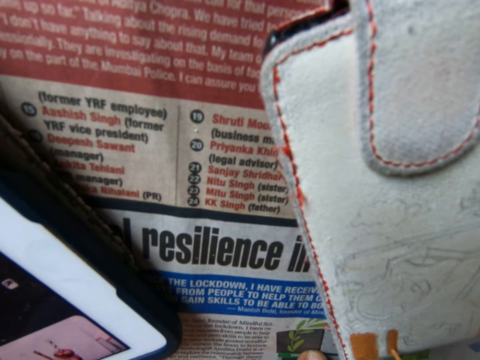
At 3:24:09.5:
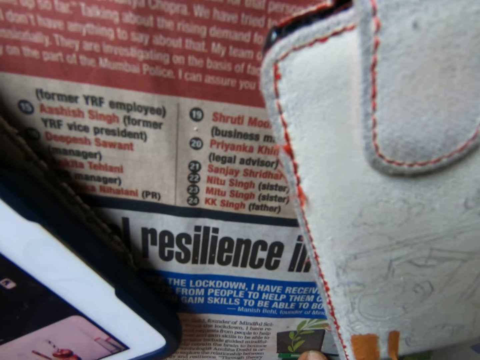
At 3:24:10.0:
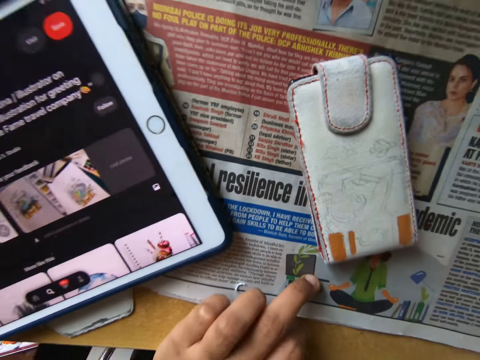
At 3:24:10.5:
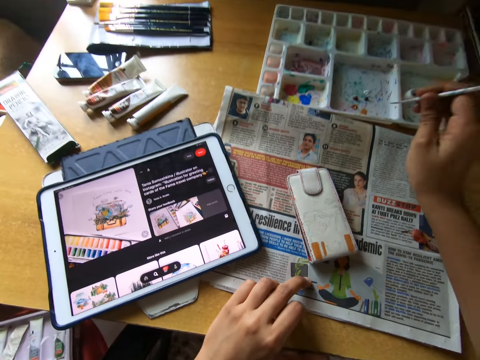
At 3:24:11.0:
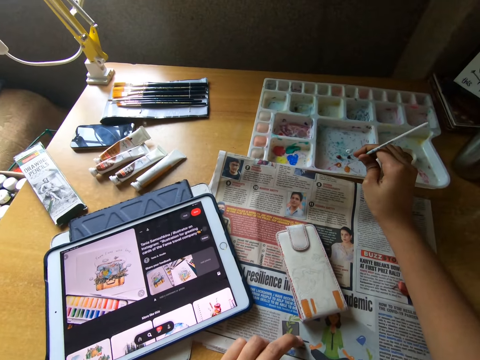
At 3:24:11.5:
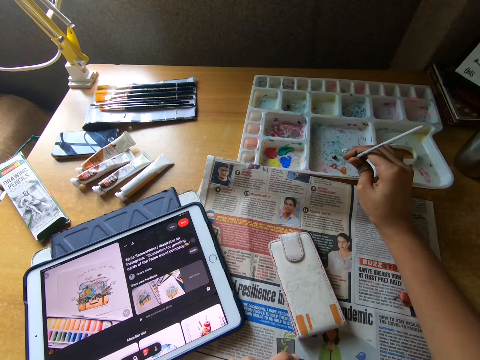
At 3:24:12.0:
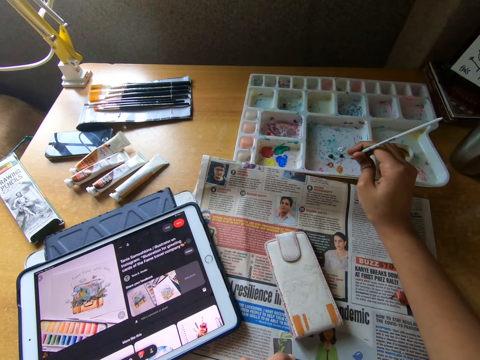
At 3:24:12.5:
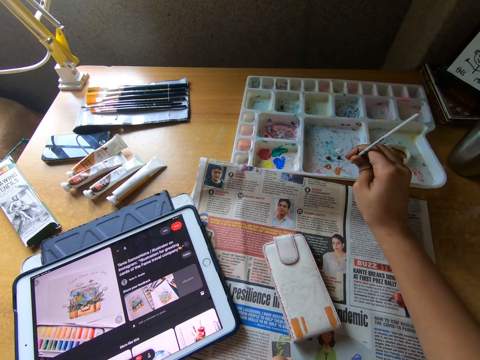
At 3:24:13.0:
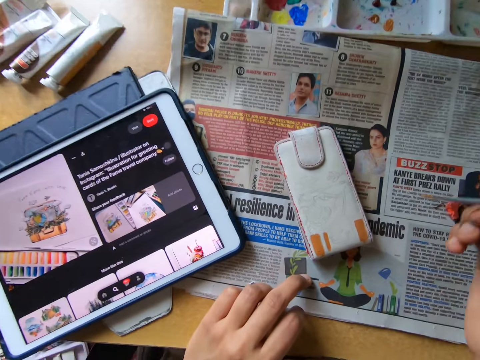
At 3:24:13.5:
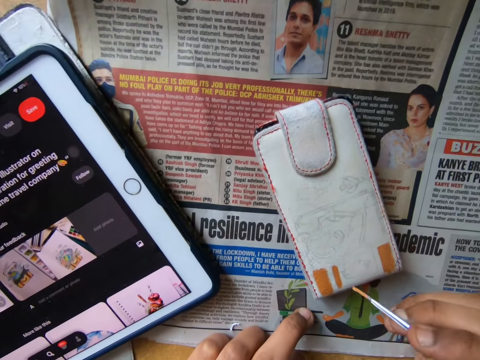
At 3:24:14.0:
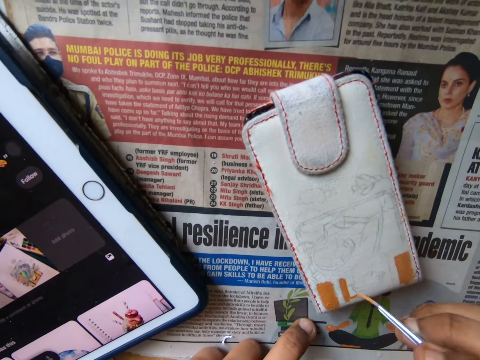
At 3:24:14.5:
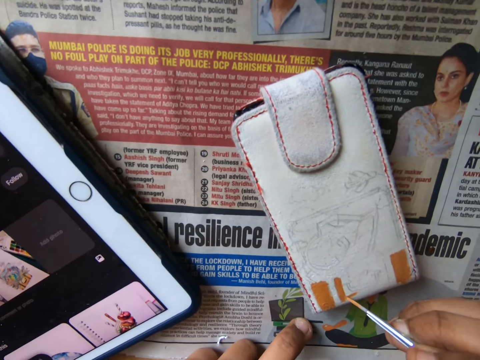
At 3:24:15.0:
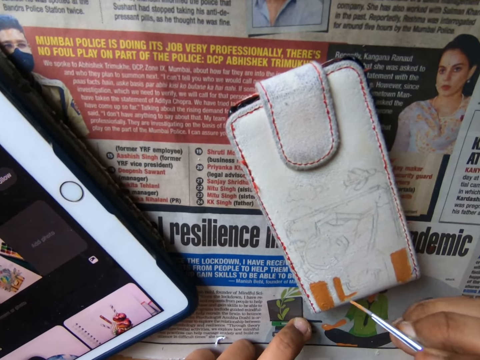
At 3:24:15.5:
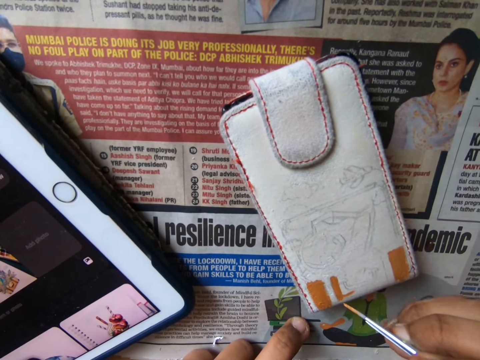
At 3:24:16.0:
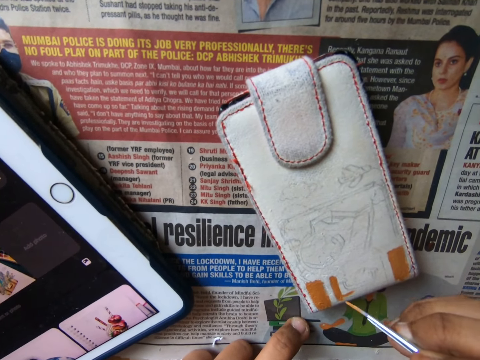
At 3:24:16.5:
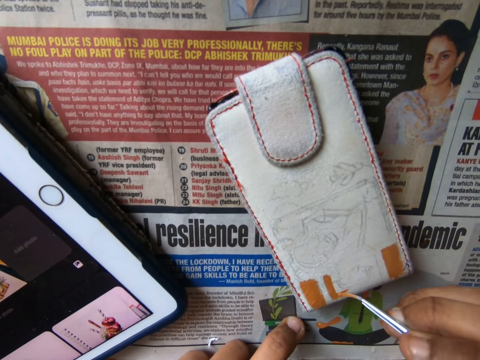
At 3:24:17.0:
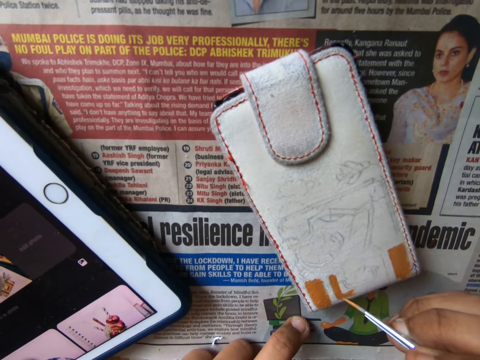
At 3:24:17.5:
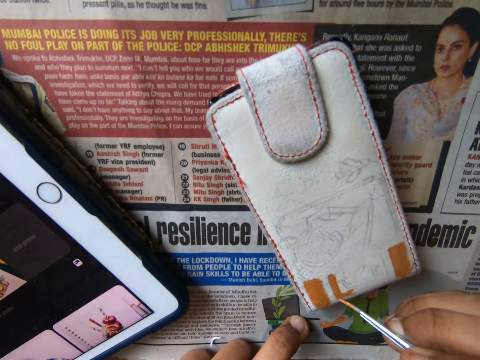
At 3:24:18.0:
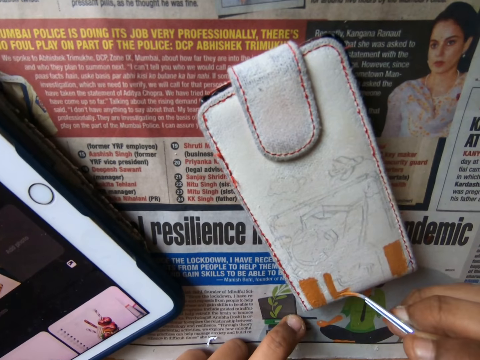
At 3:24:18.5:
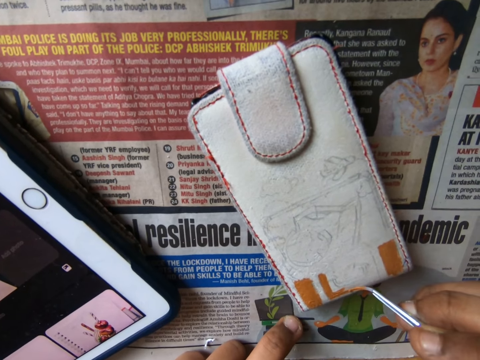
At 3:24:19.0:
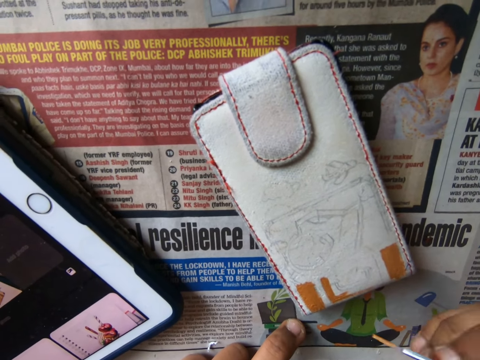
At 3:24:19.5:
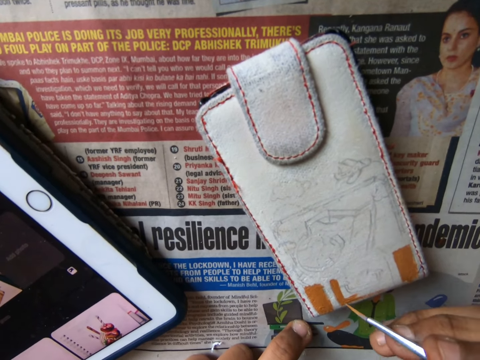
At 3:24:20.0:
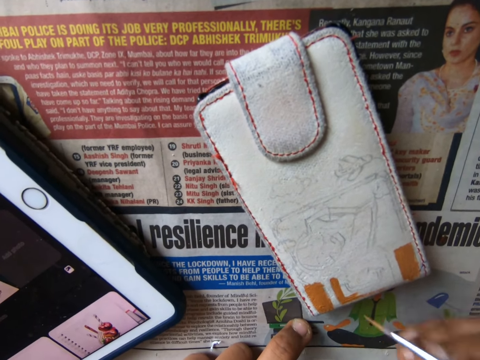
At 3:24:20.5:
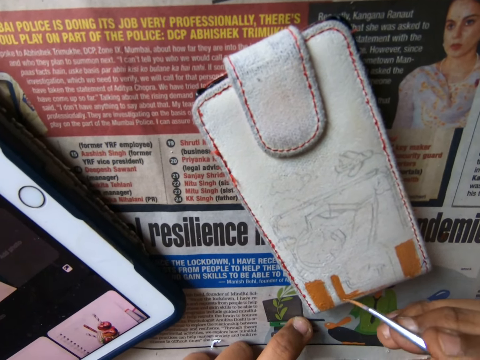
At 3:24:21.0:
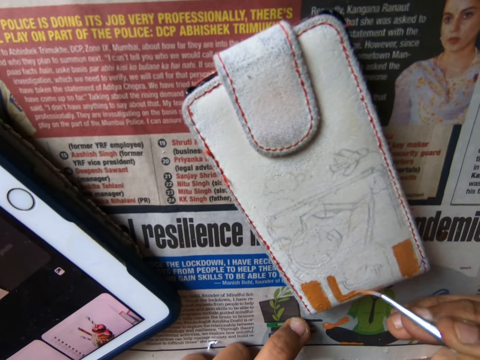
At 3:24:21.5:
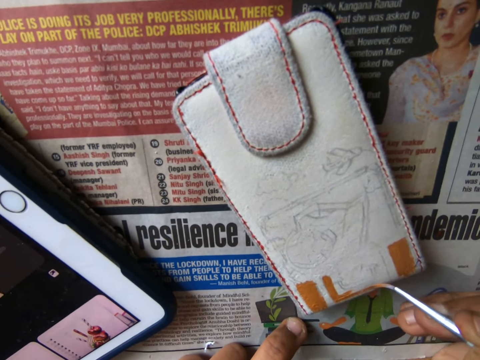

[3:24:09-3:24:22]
The camera wearer looks around. They dip the painting brush into the paint on the painting pallet. They paint the wallet on the table with the painting brush.

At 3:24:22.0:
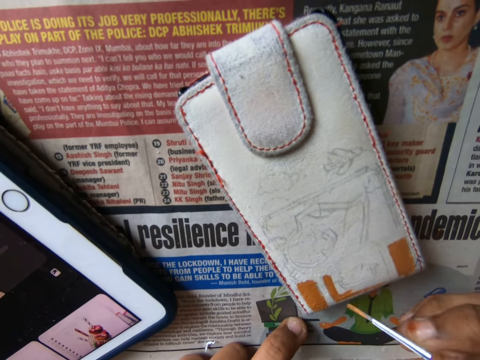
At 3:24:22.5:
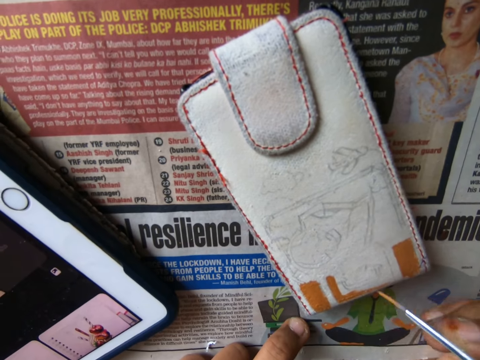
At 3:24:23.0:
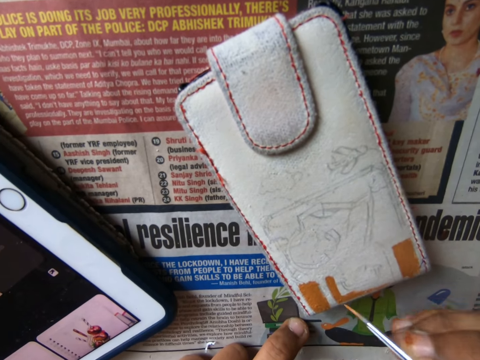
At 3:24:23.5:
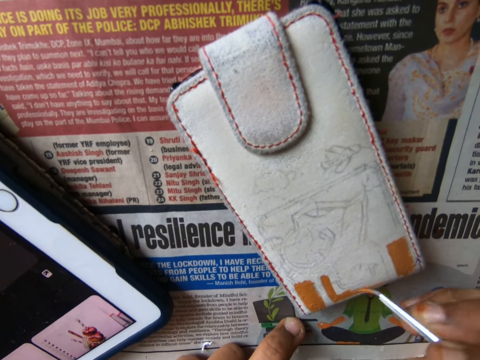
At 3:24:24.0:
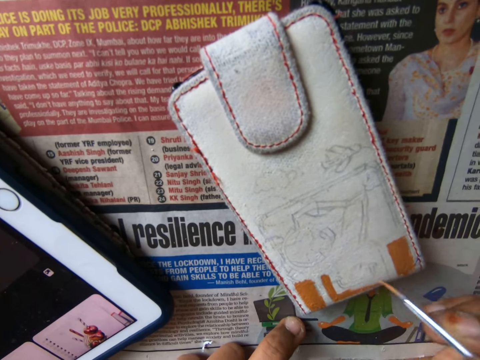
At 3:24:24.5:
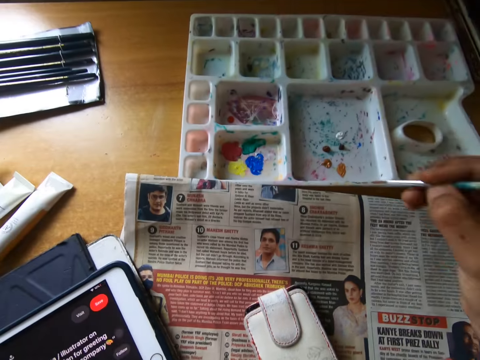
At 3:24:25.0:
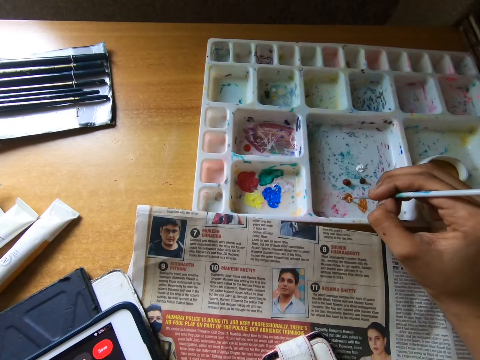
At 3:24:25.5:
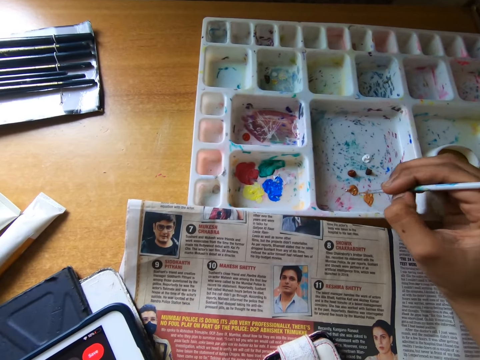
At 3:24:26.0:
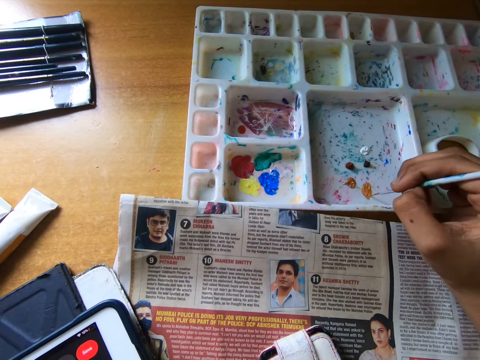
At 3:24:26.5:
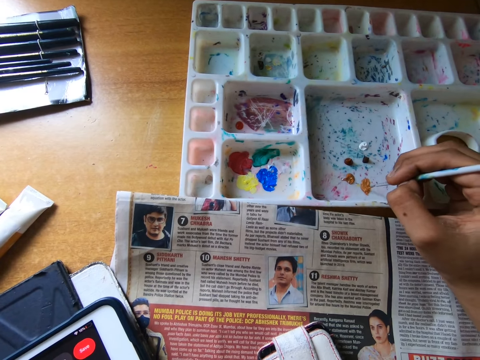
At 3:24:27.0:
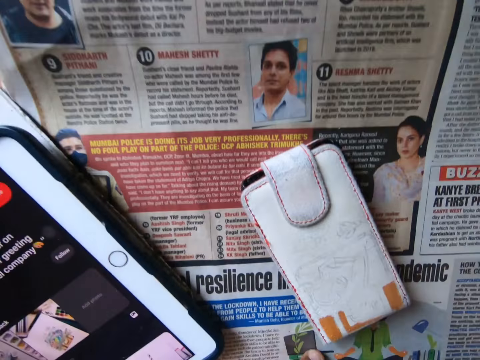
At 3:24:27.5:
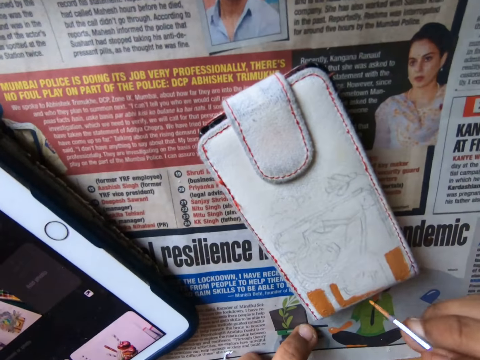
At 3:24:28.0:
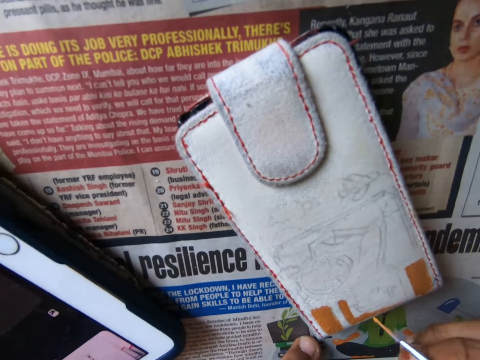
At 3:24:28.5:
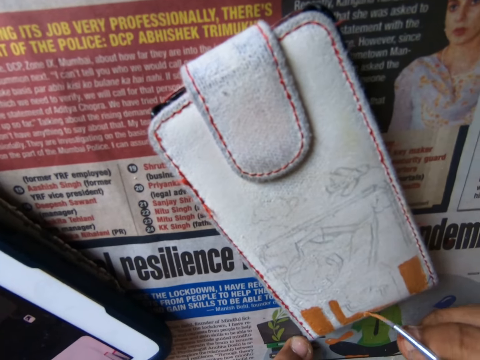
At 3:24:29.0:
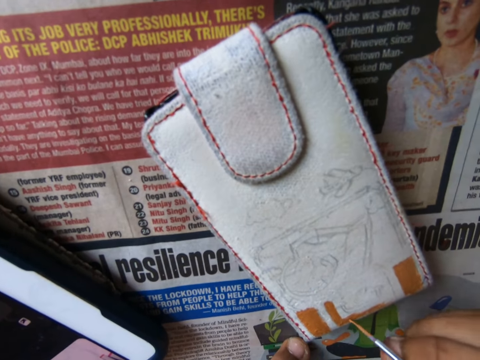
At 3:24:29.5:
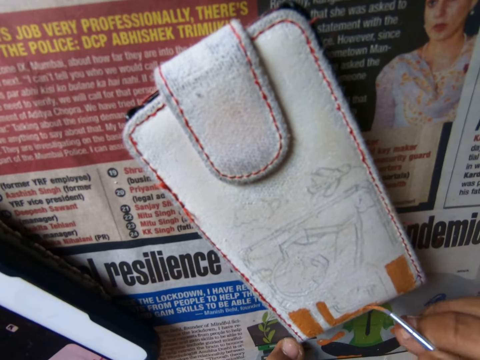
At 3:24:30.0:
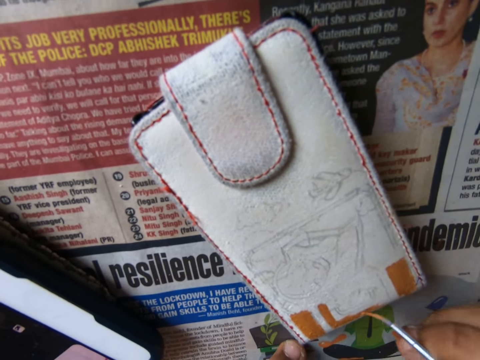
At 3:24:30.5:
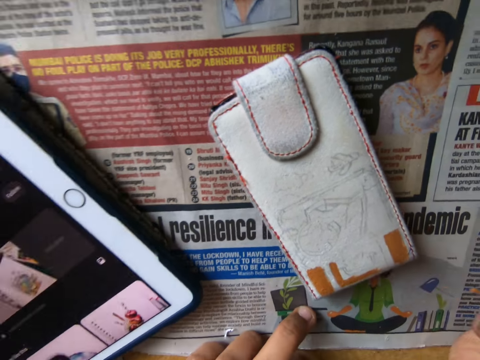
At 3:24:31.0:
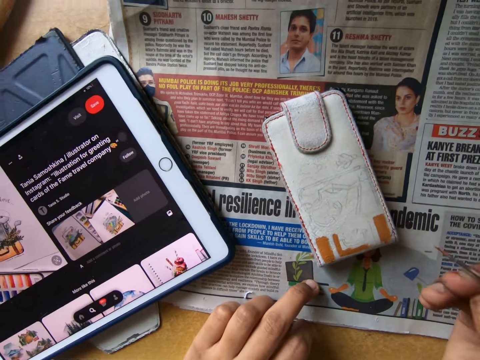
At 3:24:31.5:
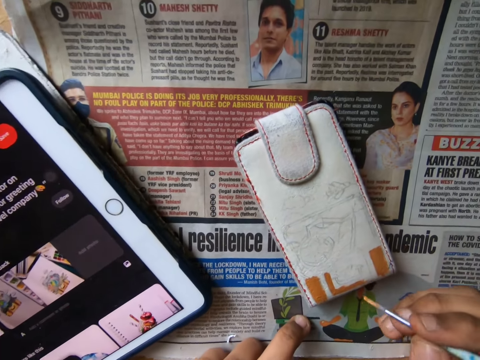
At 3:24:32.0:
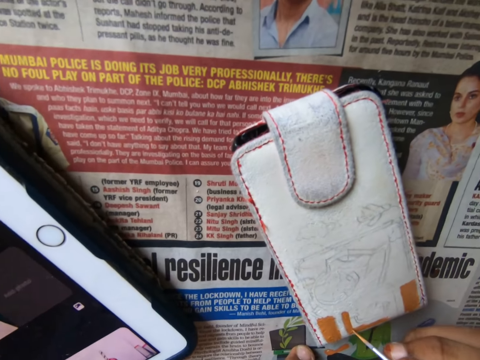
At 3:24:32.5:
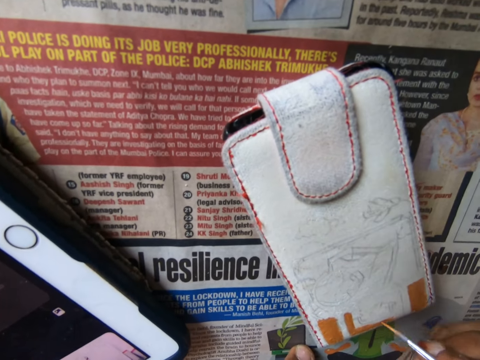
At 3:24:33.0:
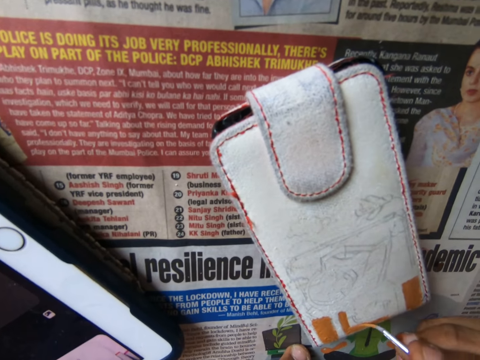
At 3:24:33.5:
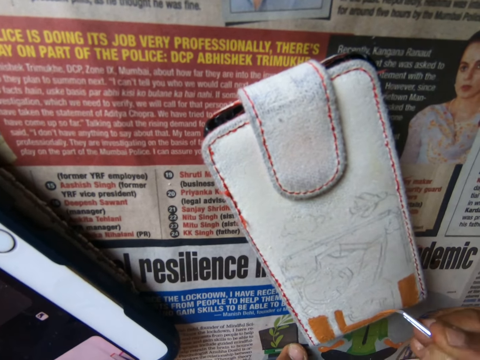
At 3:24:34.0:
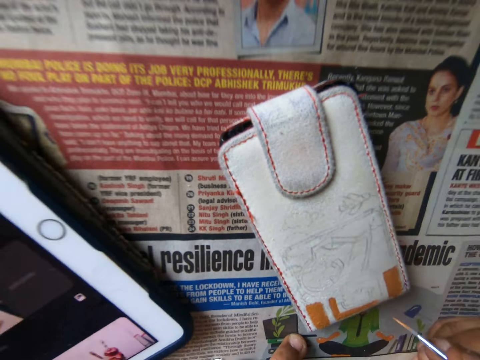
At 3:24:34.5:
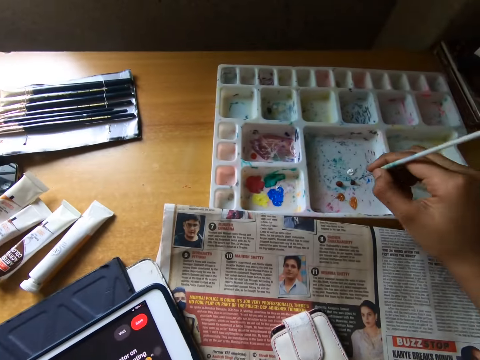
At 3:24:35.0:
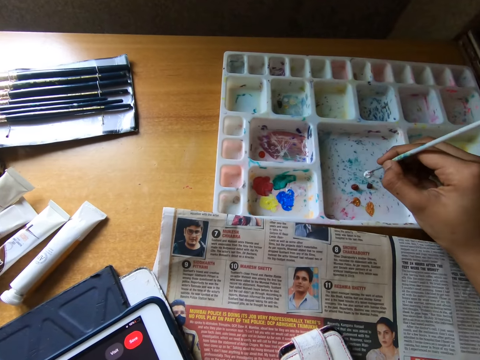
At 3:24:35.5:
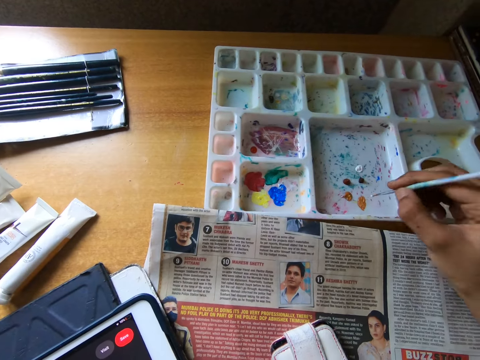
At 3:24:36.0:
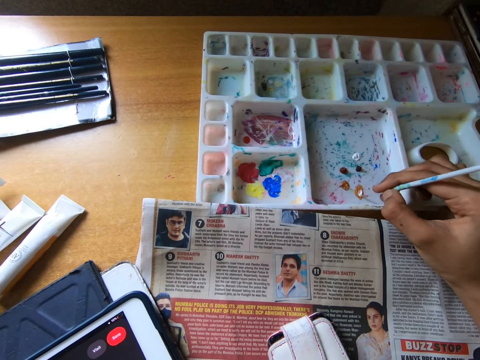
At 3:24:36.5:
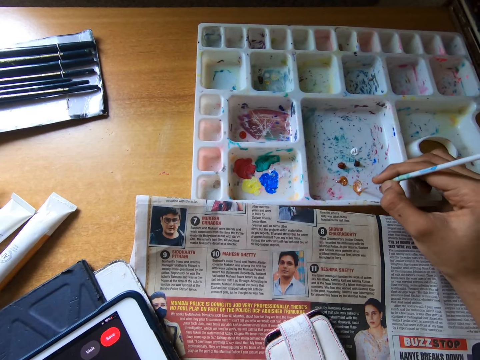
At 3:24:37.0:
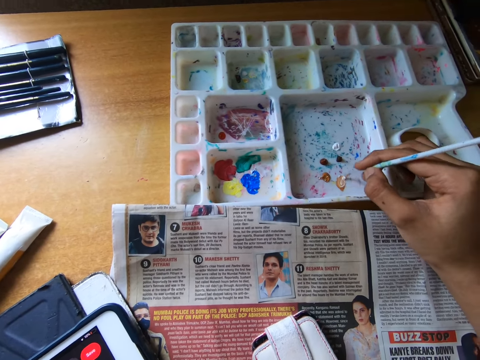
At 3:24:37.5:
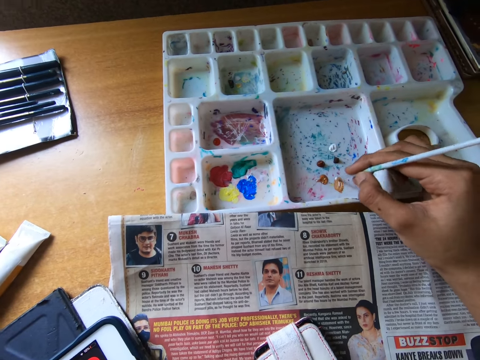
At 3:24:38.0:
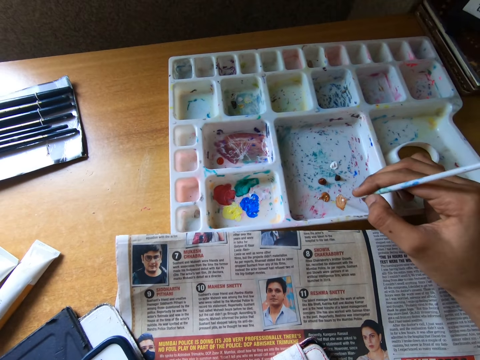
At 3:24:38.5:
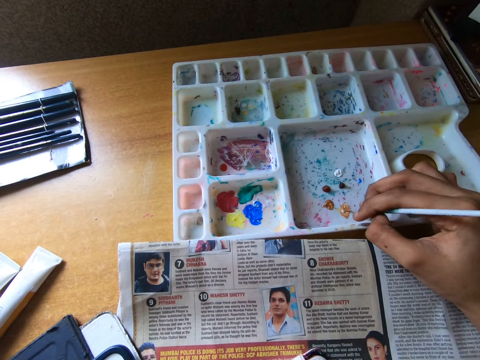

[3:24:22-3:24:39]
The camera wearer looks around. They dip the painting brush into the paint on the painting pallet. They paint the wallet on the table with the painting brush. They look at something. They paint the wallet on the table with the painting brush. They look around. They dip the painting brush into the paint on the painting pallet. They dip the painting brush into the paint again.
